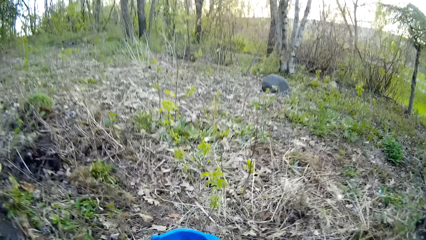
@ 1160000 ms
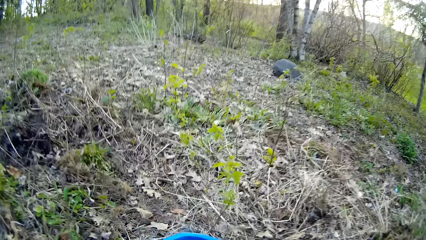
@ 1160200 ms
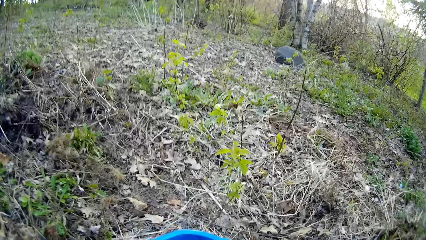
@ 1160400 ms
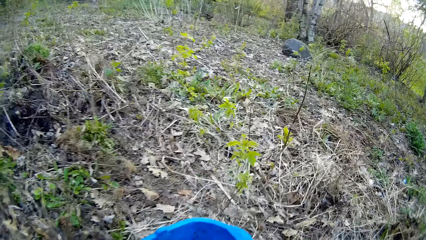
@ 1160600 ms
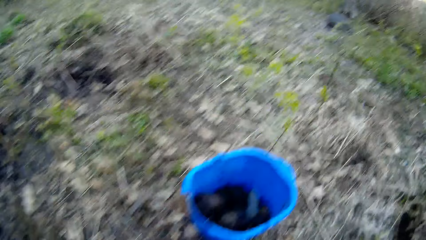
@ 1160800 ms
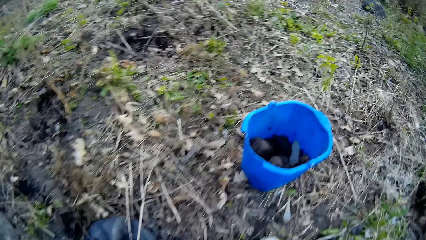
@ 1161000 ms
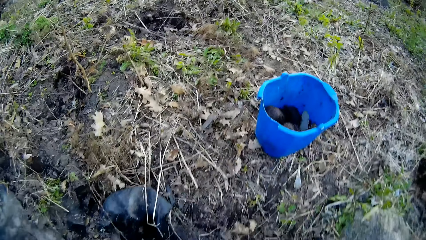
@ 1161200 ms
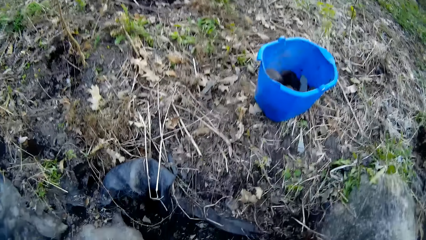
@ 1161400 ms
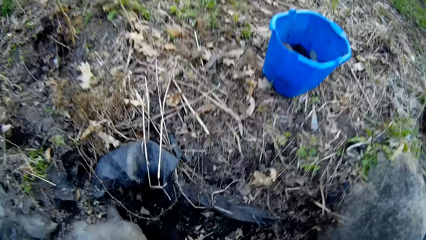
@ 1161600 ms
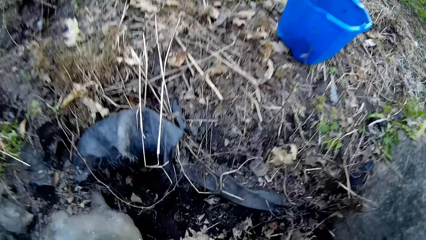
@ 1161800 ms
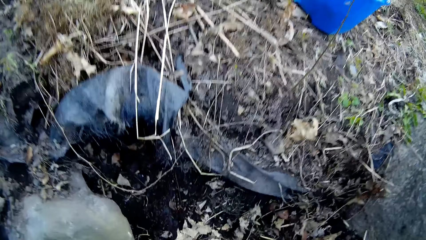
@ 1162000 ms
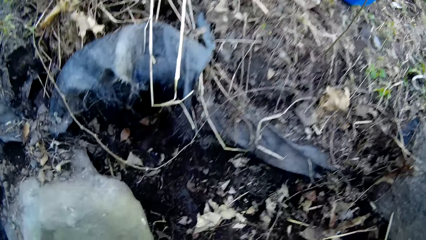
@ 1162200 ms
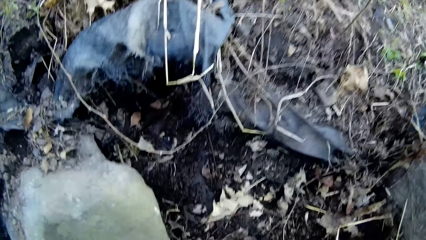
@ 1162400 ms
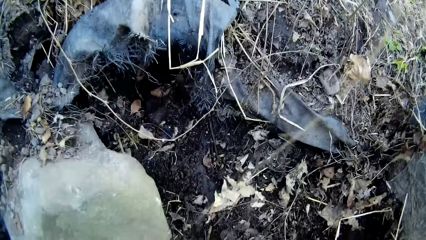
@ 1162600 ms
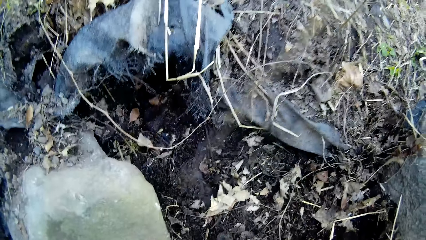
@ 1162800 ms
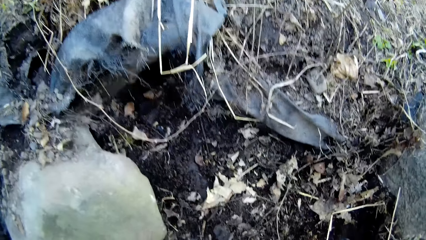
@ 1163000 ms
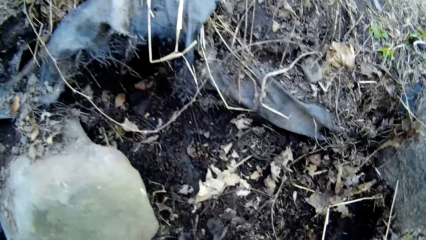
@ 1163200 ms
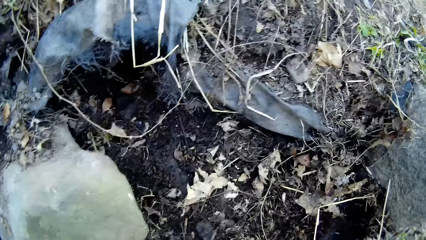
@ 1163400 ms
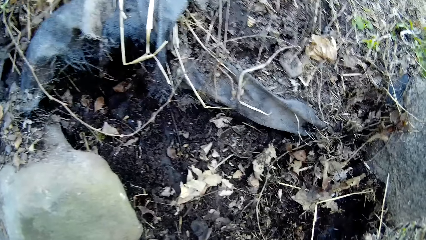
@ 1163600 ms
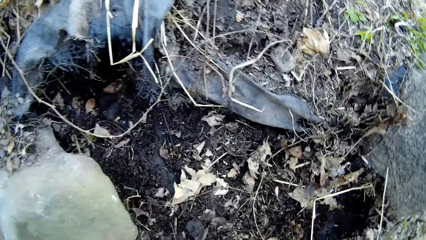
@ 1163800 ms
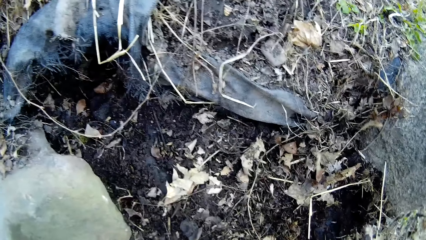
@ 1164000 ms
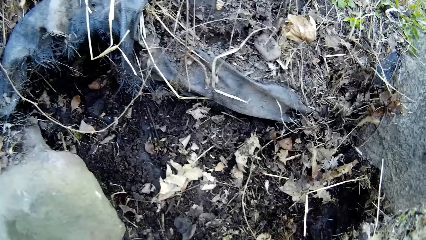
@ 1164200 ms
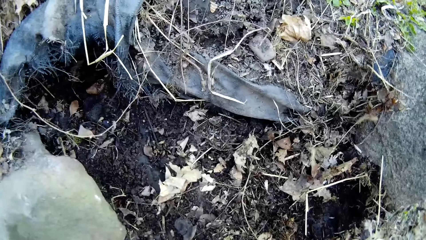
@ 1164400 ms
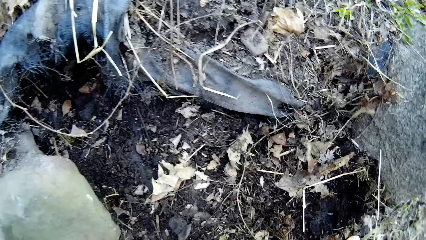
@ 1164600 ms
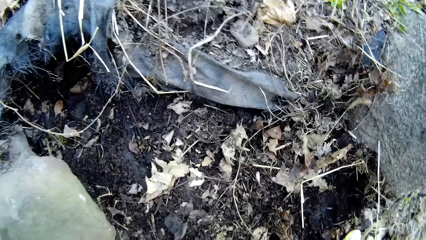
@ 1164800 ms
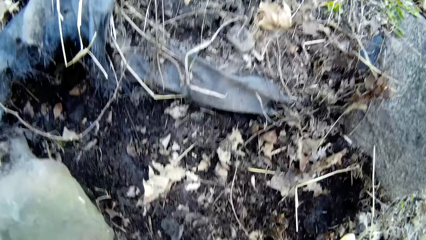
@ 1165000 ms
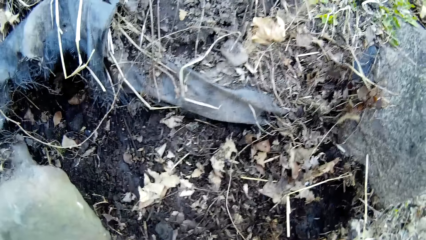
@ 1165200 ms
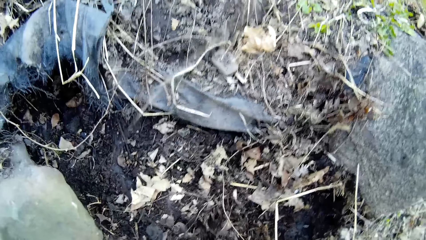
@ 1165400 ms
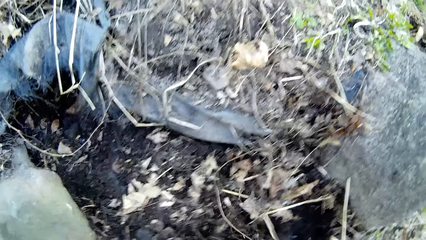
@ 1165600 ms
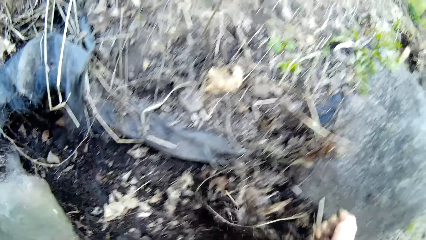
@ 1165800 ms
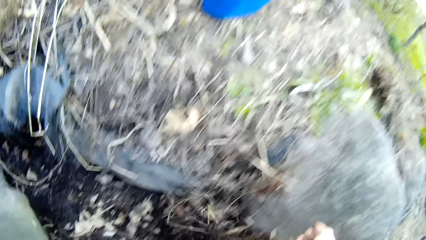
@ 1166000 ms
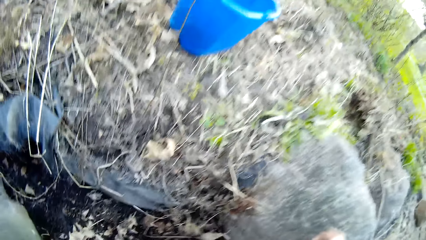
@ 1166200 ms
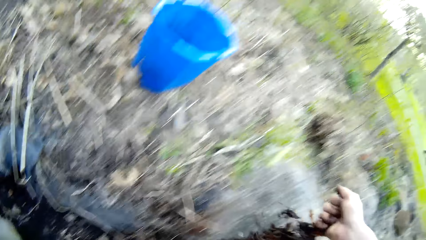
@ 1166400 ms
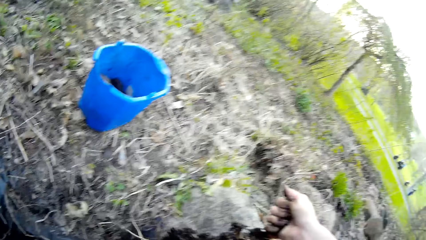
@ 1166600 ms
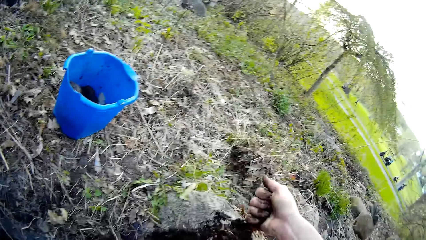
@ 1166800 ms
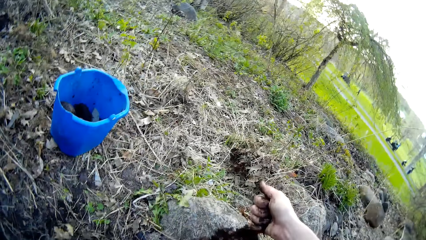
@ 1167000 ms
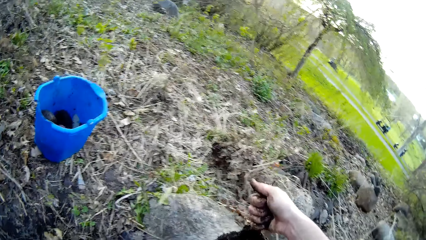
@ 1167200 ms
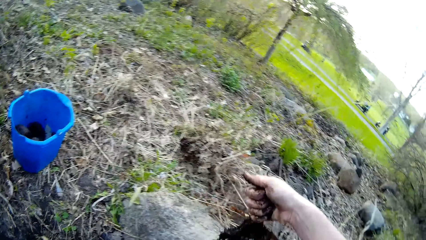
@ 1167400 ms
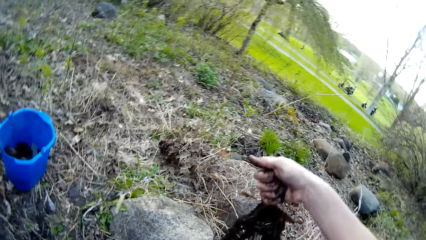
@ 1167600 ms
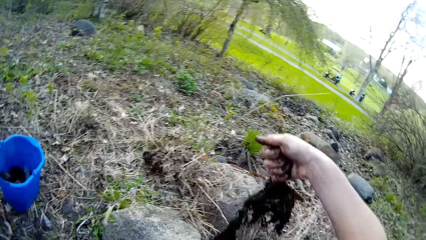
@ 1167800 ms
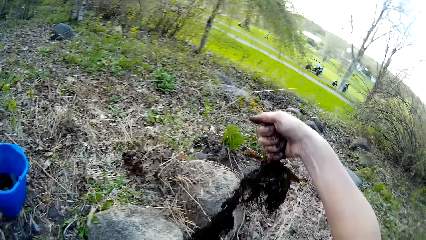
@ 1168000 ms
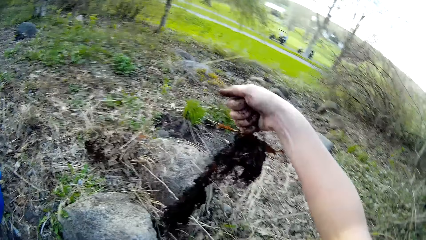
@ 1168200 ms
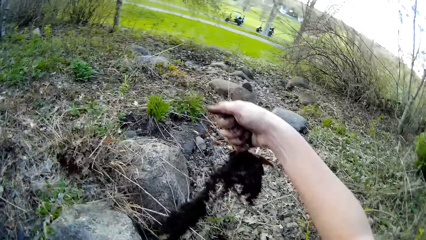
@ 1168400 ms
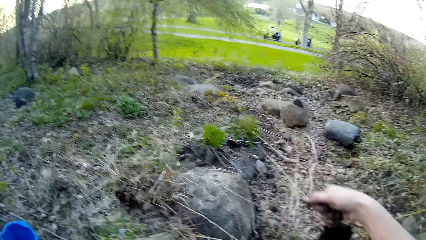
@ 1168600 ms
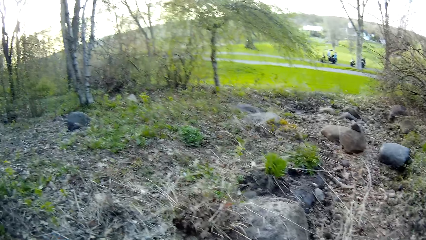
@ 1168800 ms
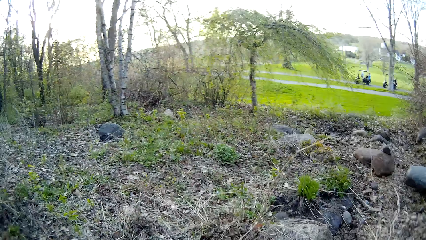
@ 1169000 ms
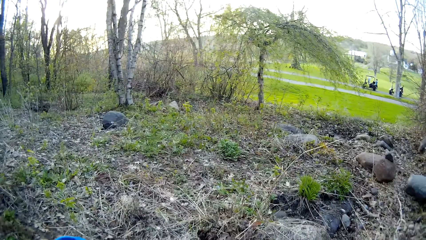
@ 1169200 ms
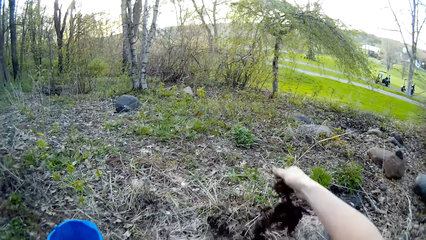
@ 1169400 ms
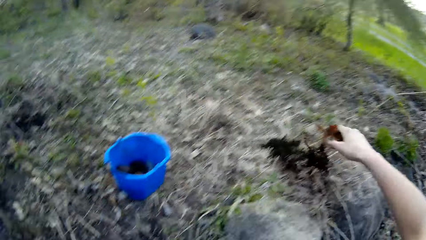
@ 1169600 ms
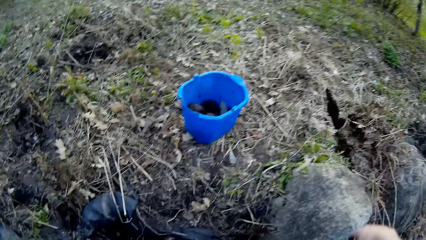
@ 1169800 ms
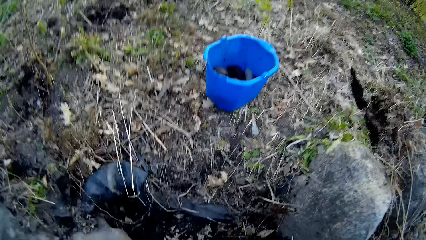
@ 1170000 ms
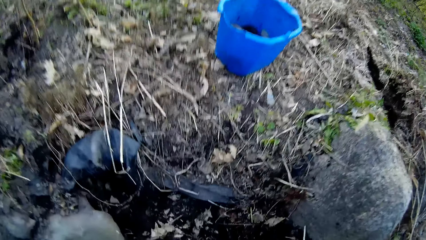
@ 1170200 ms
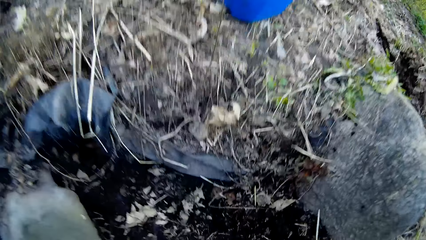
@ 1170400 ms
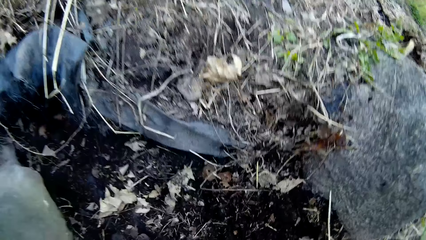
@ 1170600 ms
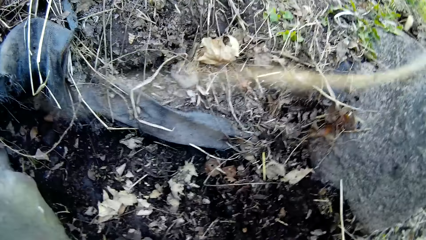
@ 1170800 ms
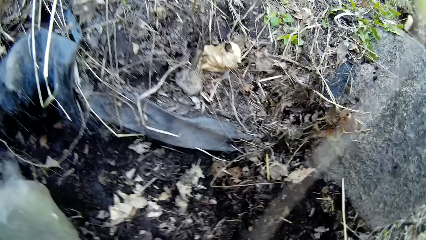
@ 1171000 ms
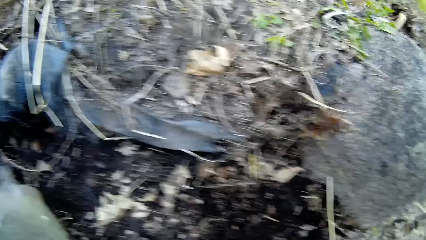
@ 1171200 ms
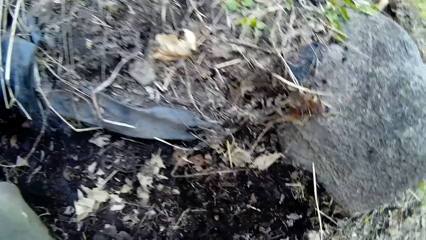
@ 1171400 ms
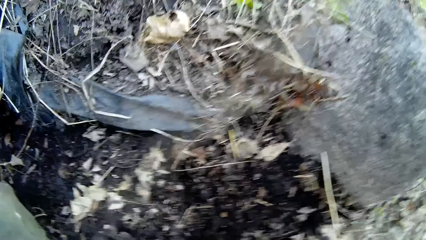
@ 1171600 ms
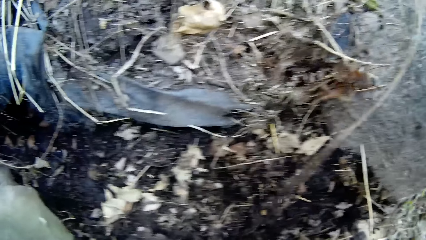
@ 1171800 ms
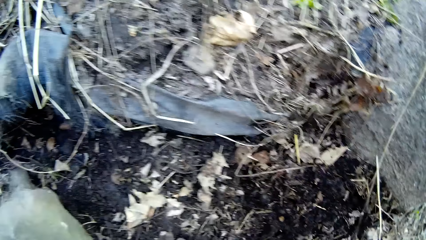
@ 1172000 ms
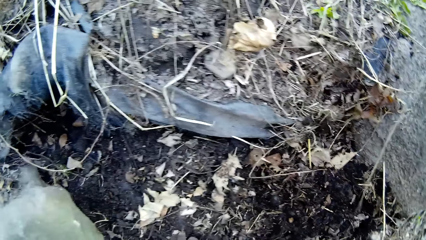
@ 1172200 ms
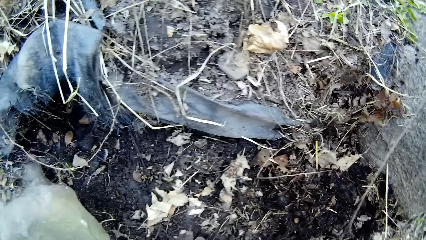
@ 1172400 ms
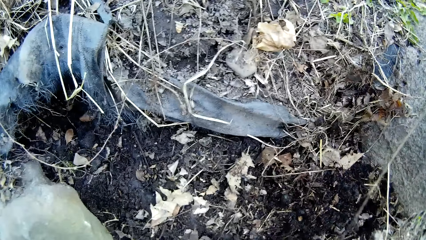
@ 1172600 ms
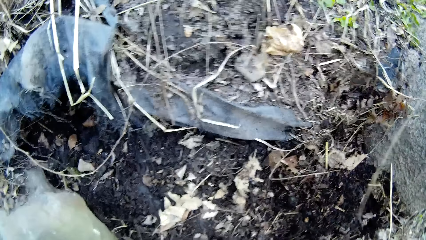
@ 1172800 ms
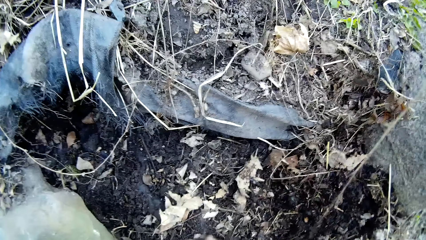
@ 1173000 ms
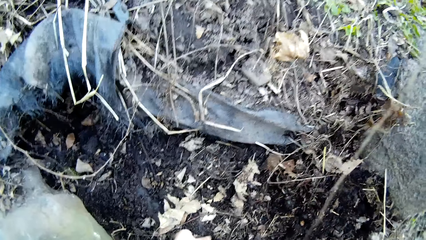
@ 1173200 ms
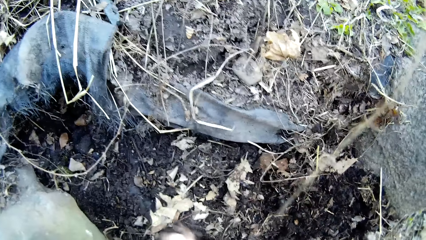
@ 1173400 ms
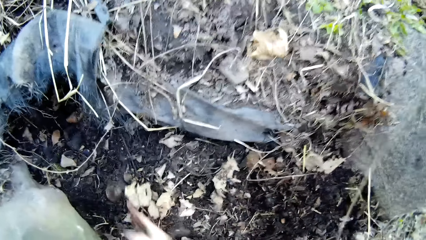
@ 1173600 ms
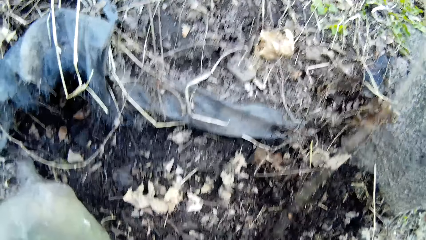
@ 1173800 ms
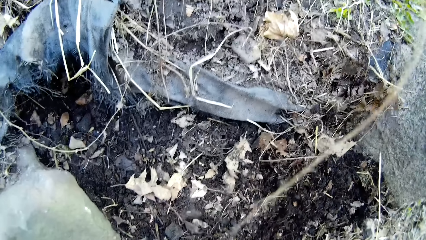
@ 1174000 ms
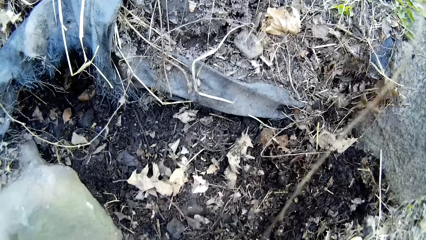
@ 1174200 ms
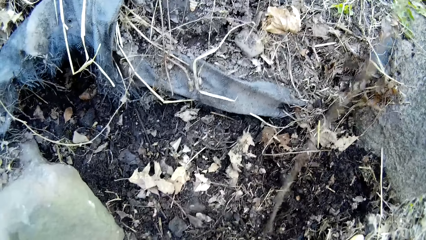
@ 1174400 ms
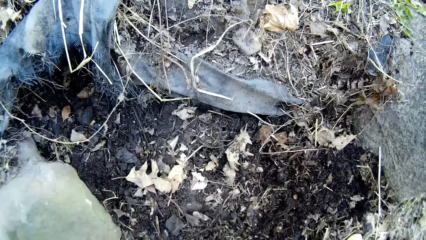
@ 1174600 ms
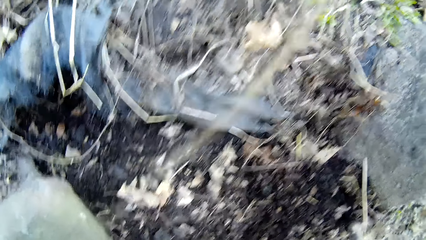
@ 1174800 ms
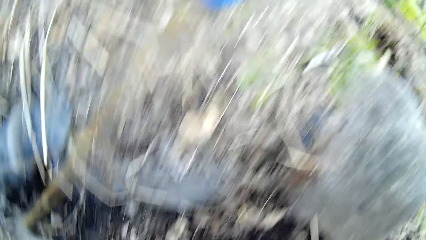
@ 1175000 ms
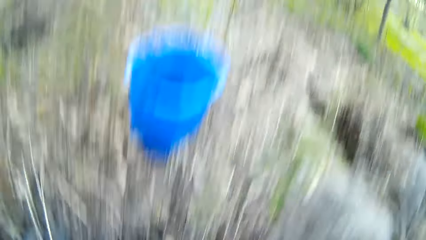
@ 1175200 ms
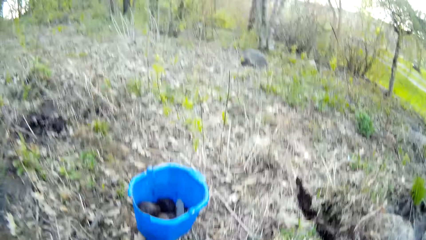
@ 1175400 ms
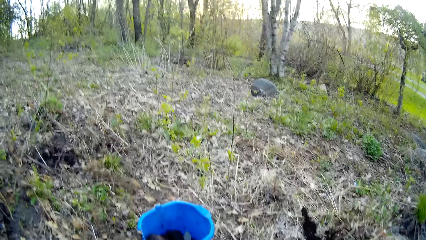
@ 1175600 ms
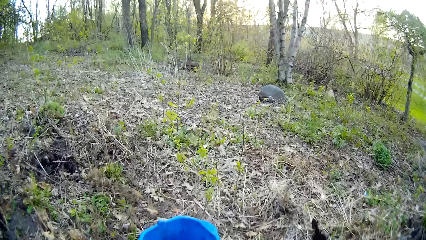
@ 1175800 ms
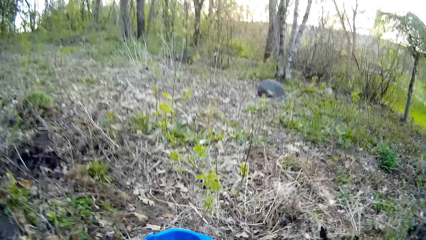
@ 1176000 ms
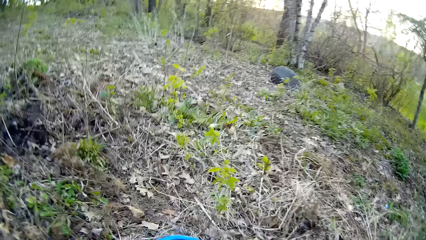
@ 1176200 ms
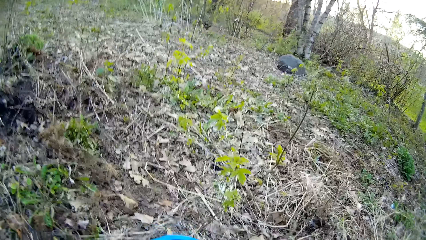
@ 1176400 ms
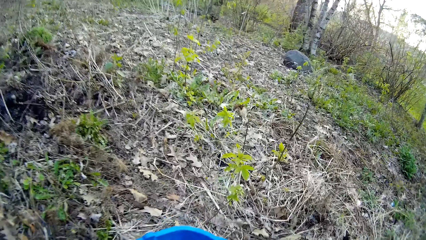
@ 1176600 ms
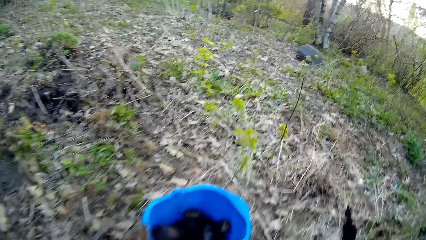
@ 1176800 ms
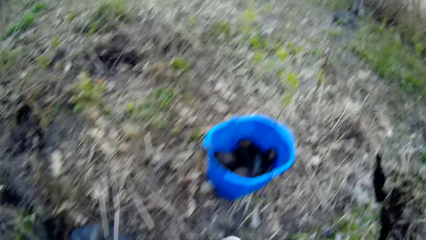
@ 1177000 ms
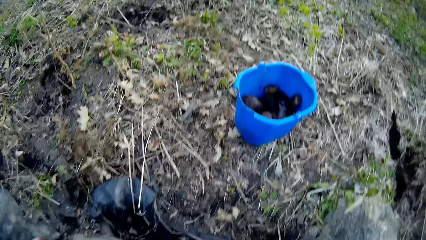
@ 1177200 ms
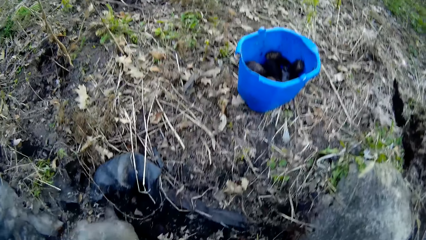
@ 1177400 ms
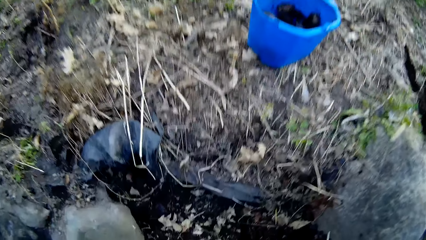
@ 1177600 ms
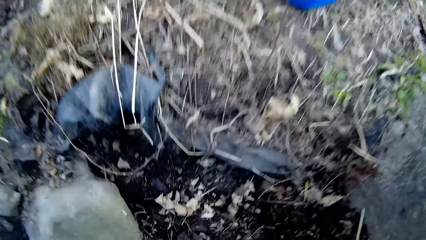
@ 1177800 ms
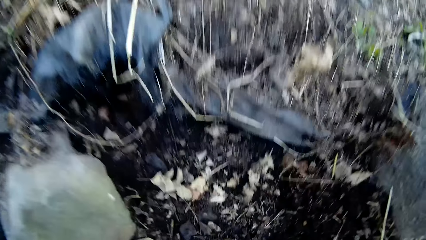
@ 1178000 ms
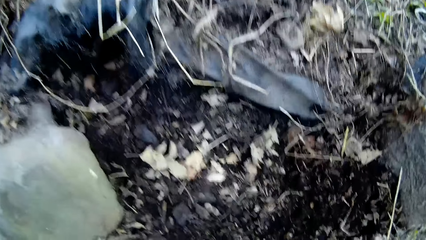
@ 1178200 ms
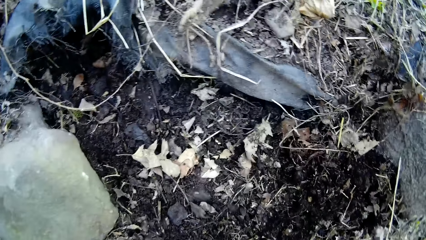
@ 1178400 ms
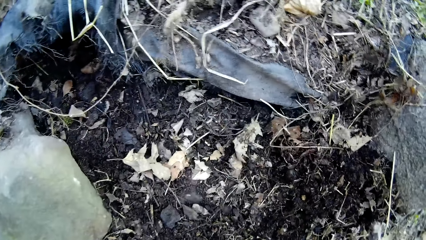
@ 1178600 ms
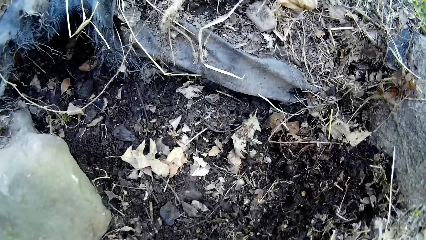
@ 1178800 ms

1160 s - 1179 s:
The camera wearer drops the rocks into the bucket with both hands. She picks rocks or dried leaves from the ground with her right hand. She picks debris from the ground with her right hand. She drops the debris on the ground with her right hand. She picks a stone. She sorts the debris on the ground with her right hand. She drops the rocks into the bucket with both hands.
